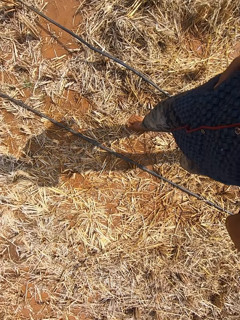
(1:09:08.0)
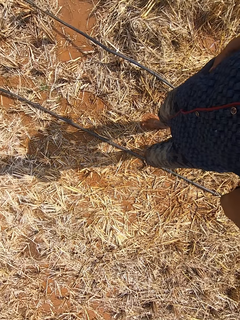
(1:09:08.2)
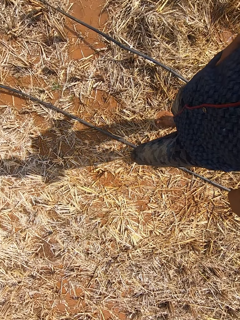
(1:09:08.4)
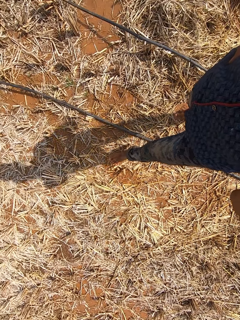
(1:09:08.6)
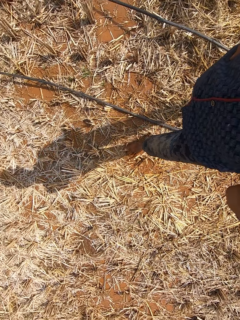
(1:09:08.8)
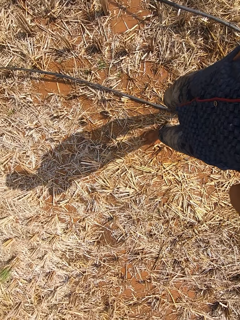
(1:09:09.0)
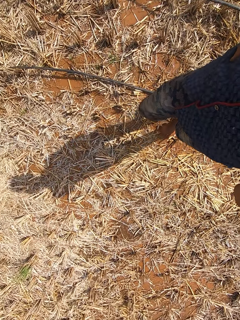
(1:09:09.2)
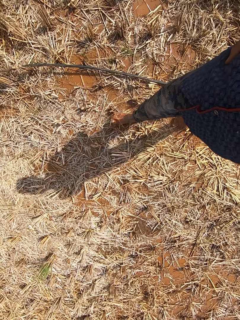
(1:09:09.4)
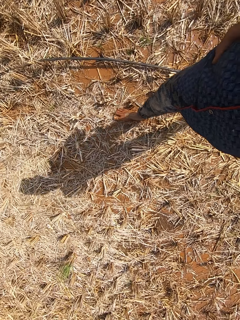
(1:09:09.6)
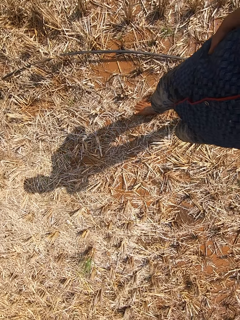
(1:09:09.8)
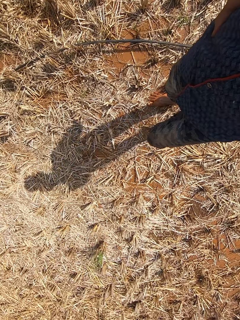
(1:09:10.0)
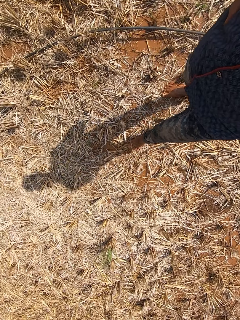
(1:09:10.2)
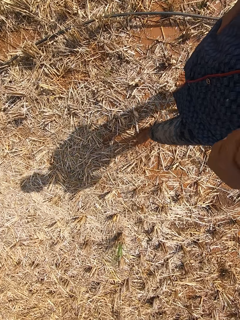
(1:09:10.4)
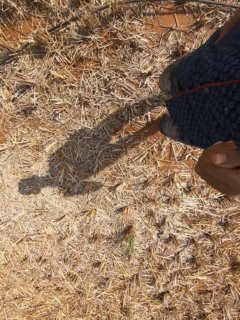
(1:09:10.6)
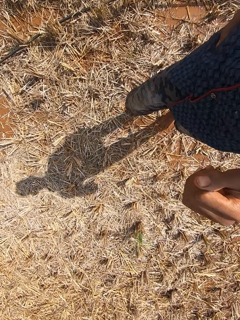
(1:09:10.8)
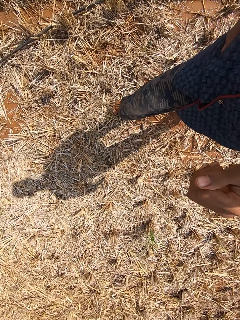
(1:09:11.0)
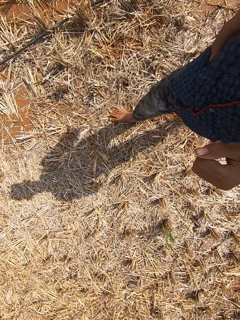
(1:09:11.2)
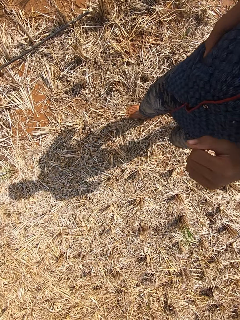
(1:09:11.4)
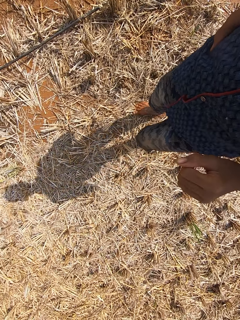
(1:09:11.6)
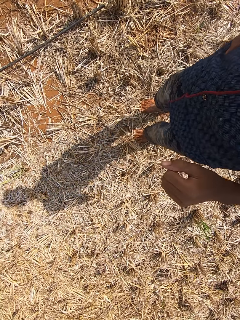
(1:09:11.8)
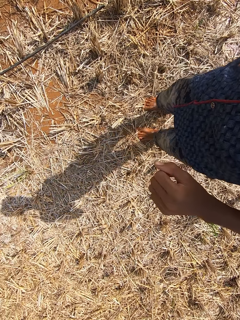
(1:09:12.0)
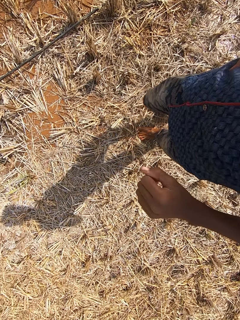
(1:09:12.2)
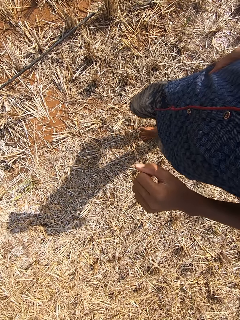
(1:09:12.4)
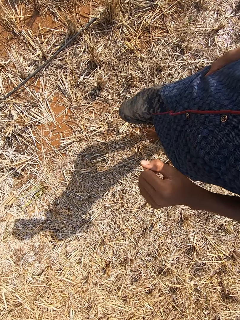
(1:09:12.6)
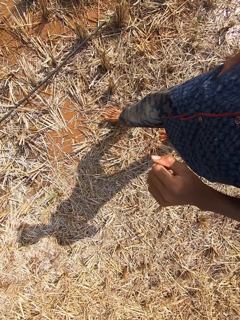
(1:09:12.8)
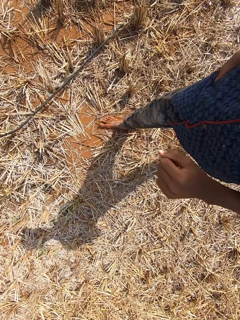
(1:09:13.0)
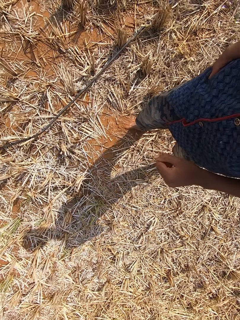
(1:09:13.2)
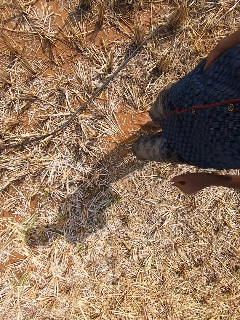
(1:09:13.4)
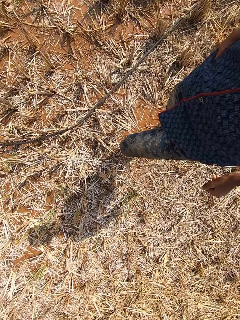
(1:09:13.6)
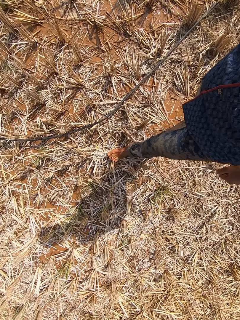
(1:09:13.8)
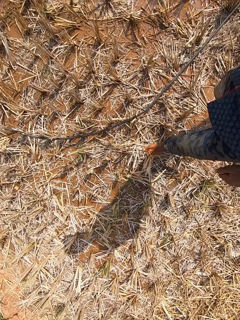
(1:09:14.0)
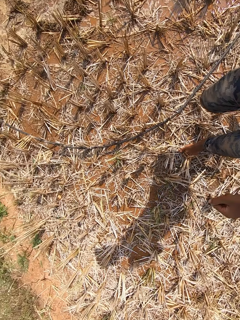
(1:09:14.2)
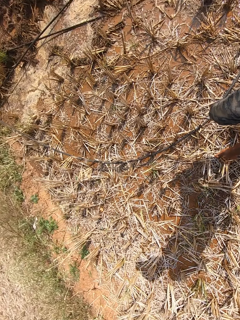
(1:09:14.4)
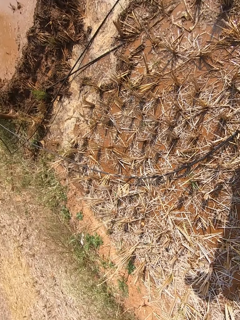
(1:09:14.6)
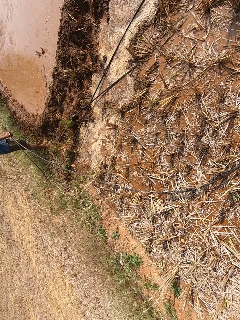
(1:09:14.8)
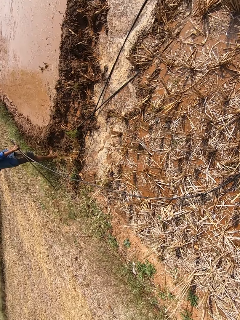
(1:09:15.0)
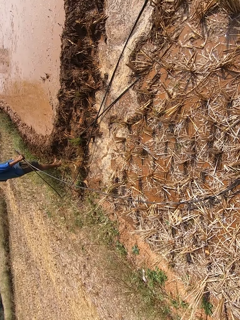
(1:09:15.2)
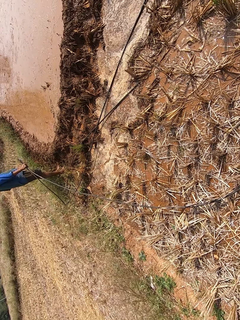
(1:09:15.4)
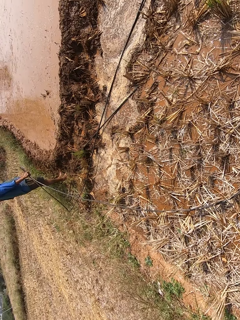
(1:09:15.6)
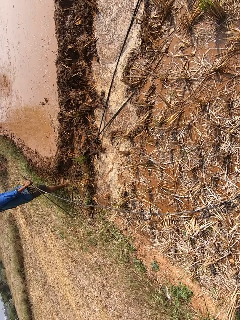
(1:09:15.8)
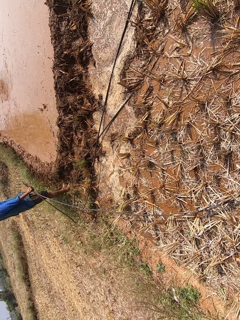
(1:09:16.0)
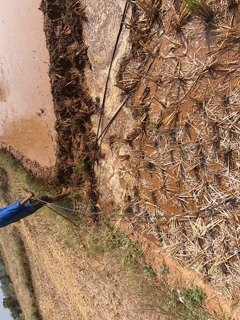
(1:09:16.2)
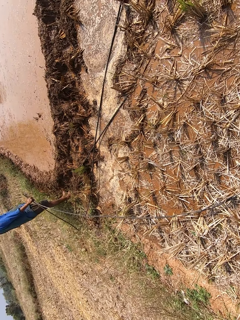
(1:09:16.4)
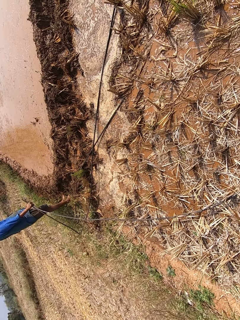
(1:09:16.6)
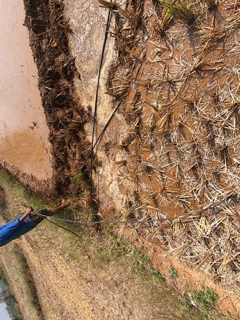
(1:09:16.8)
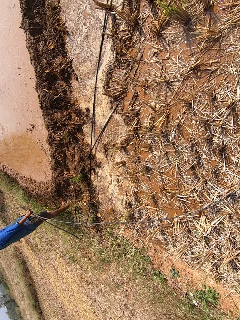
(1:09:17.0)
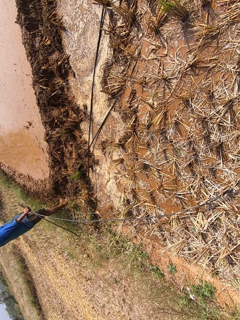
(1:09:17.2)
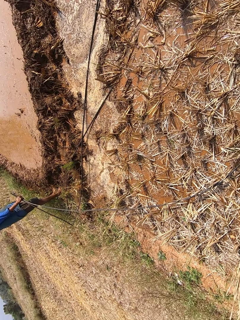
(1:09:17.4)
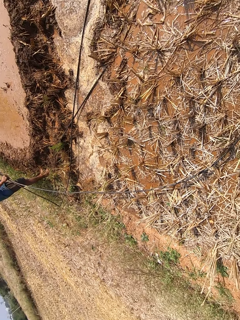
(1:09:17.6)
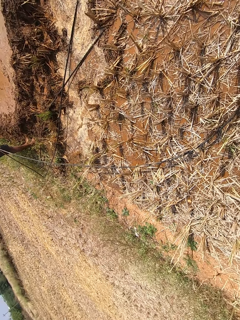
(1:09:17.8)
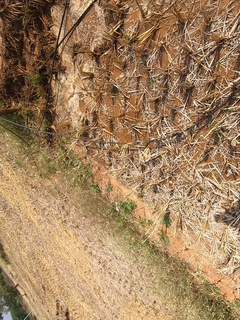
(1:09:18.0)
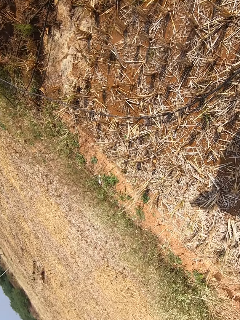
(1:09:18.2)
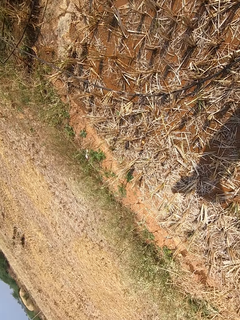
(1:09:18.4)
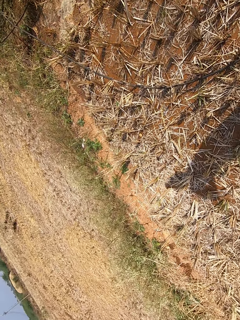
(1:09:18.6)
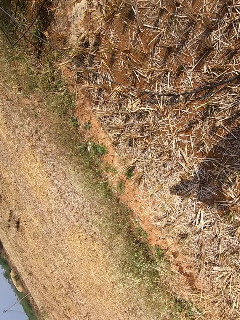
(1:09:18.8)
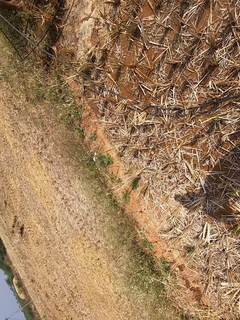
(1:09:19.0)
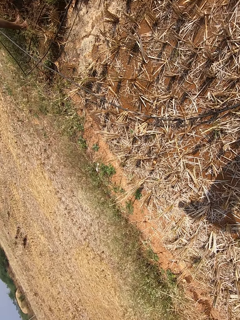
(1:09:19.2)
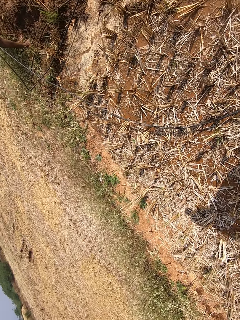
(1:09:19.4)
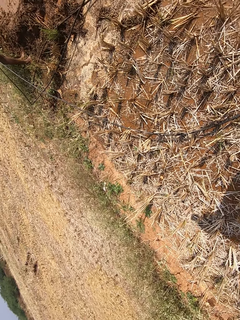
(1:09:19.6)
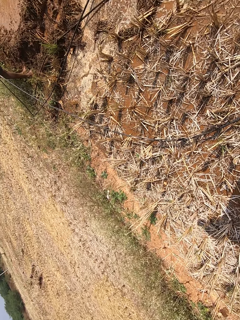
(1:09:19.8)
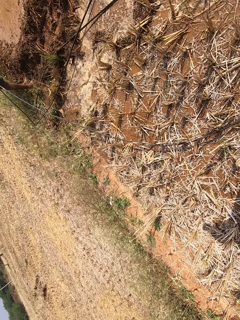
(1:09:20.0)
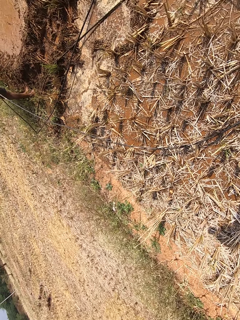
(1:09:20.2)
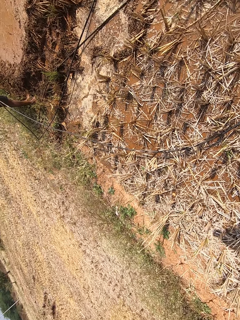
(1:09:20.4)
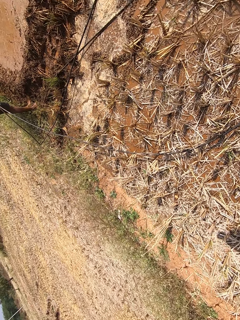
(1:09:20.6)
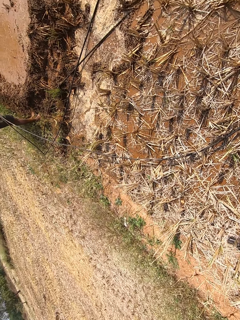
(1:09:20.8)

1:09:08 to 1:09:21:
The camera wearer raises the hand and walks around. A man holds a metal rod with his right hand. The camera wearer looks at the tractor.

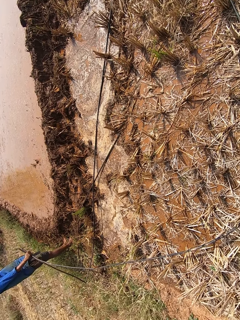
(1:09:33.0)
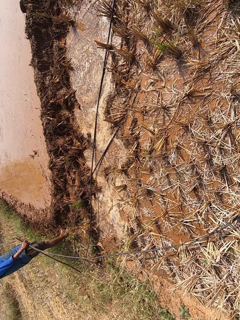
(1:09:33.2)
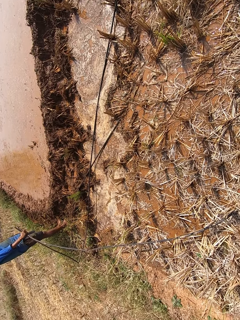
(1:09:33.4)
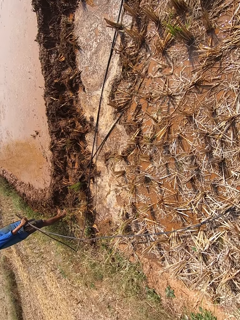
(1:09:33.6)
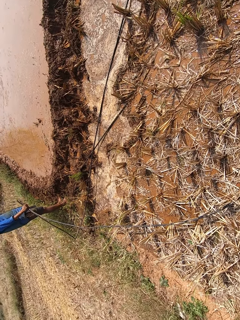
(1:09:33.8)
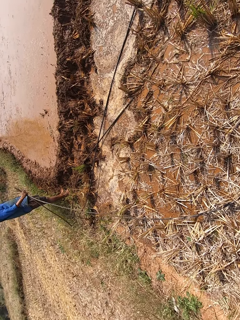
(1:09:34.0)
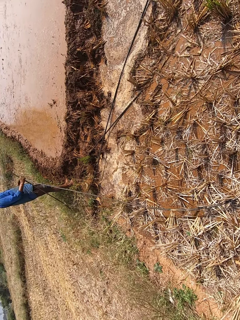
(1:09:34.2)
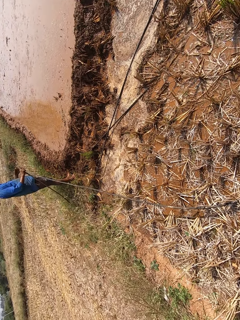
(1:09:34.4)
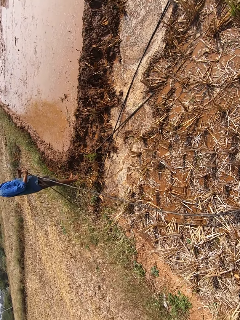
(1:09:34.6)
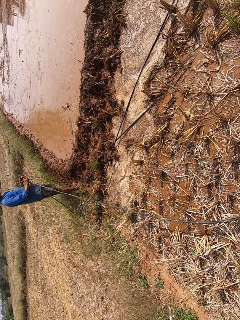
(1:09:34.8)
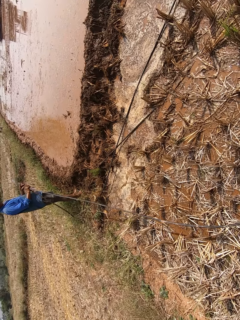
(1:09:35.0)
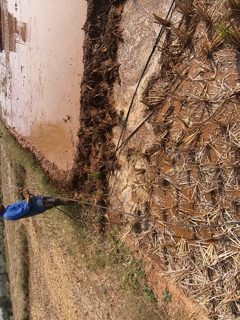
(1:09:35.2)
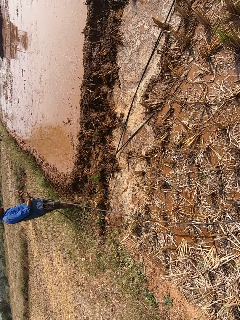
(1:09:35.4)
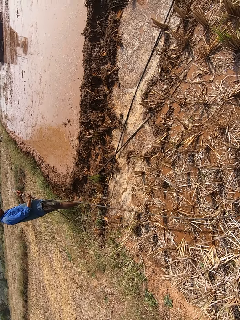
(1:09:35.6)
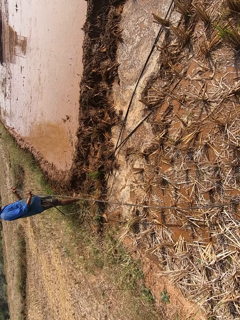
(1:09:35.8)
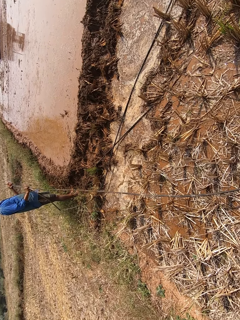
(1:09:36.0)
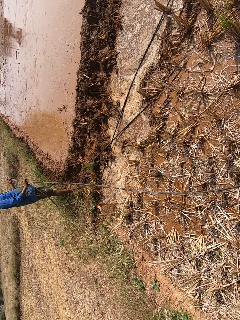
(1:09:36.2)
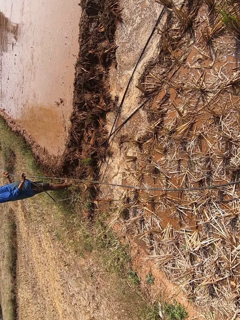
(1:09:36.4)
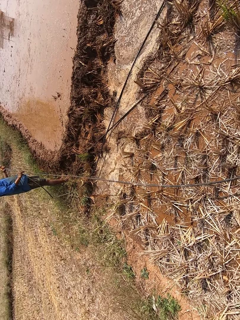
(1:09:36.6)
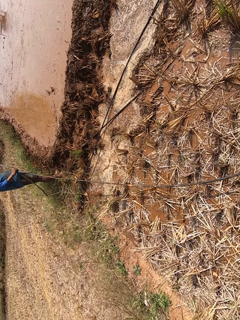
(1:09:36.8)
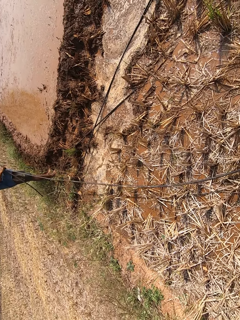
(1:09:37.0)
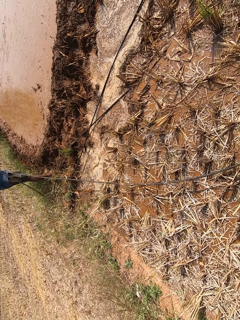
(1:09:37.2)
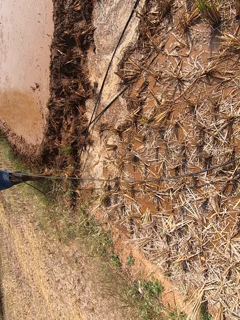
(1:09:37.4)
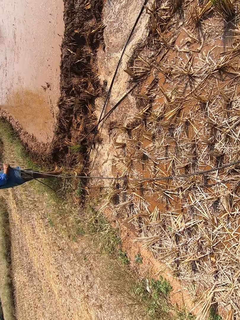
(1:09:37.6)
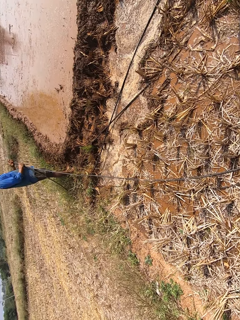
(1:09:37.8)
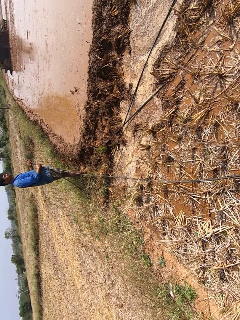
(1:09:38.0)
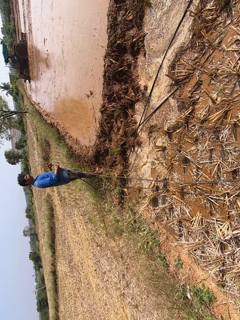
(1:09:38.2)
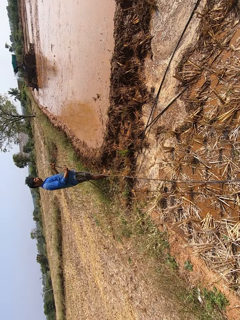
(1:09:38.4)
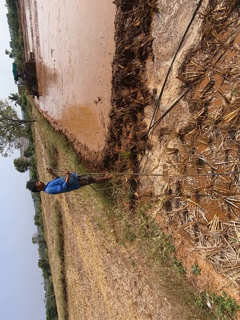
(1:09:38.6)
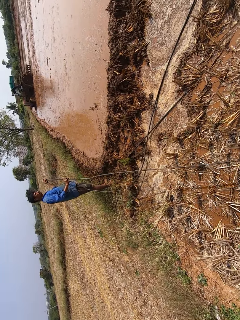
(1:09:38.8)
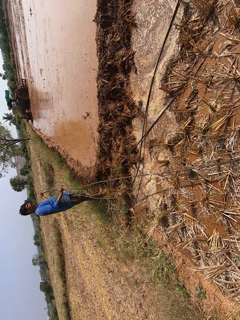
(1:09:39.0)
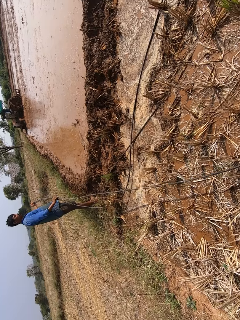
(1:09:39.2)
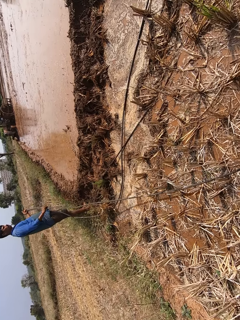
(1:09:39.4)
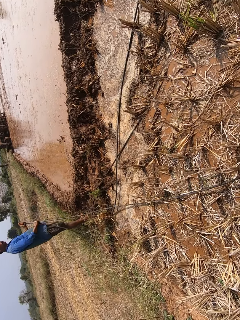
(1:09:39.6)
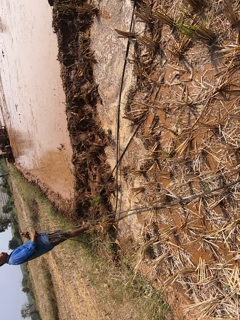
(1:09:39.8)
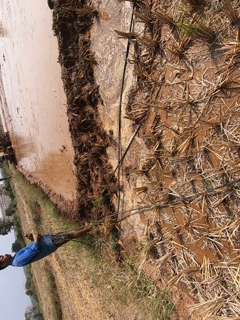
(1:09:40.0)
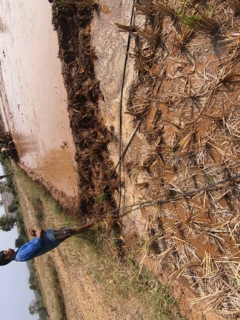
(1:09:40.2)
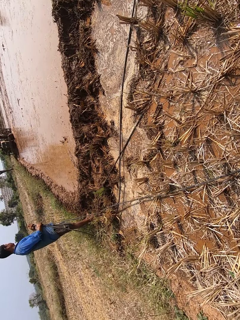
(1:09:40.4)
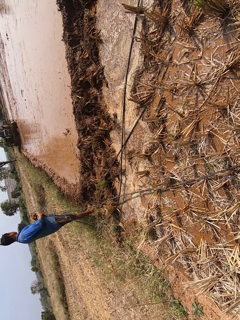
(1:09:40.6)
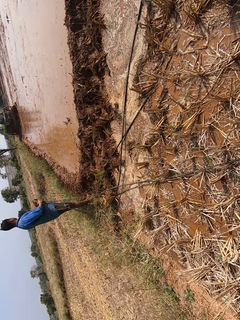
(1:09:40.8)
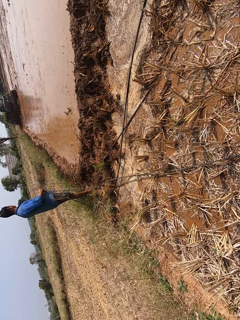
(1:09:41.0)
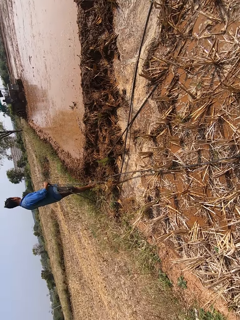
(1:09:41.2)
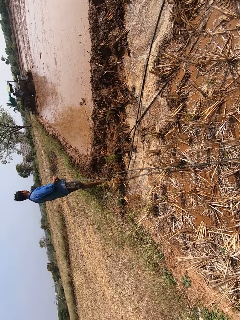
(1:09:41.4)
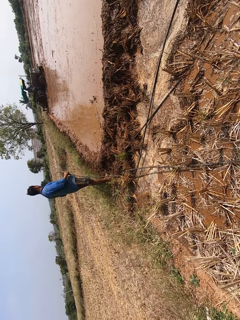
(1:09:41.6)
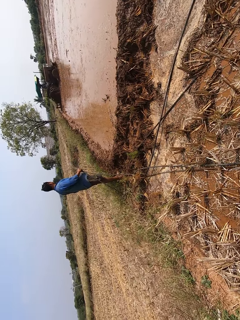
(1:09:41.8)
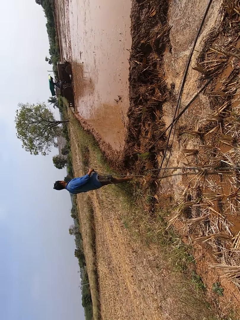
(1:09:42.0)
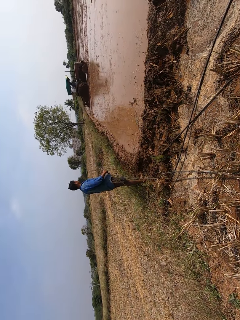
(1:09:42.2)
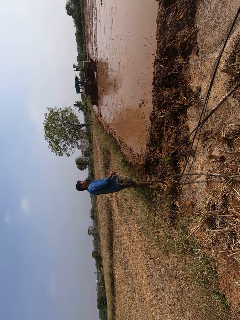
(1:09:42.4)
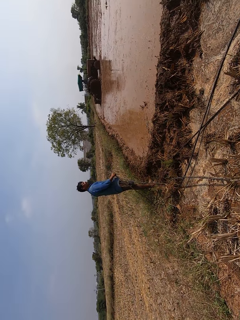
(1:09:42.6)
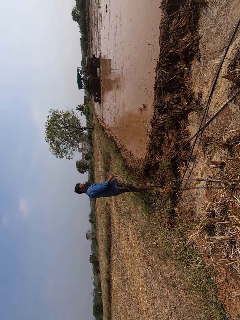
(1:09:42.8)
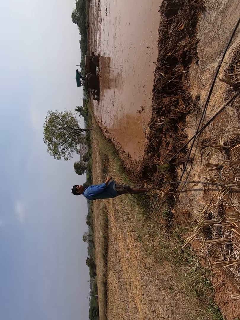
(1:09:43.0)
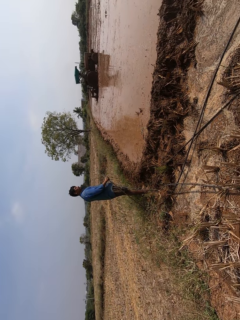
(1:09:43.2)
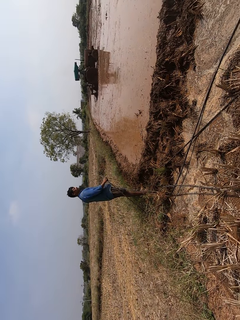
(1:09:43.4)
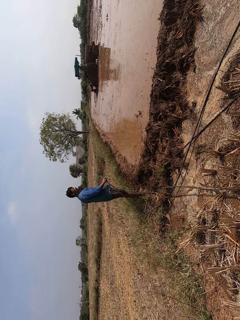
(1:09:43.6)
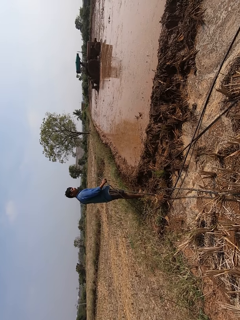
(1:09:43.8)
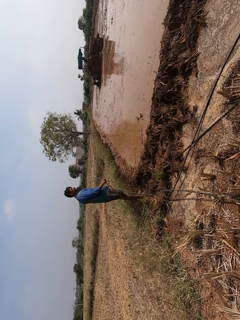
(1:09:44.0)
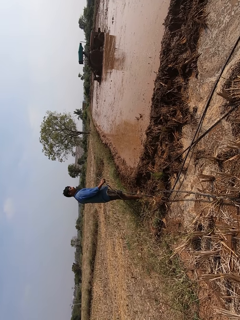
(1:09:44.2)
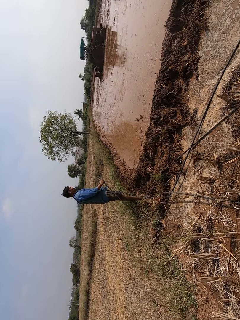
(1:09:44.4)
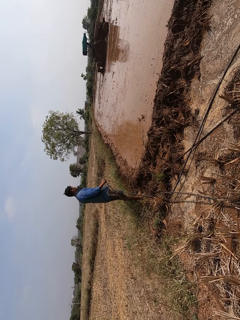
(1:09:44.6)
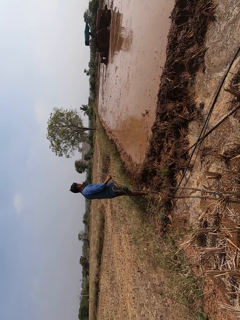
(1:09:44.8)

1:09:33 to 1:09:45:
A person holds the pipes. The person drives a tractor on a field. The camera wearer looks at the tractor.
